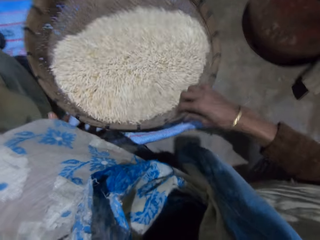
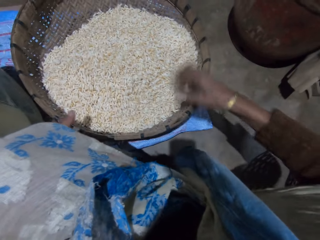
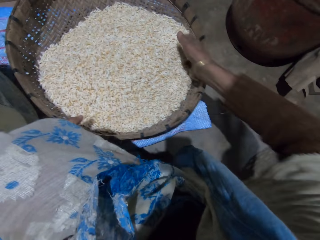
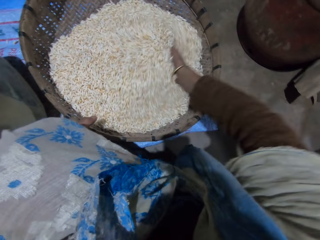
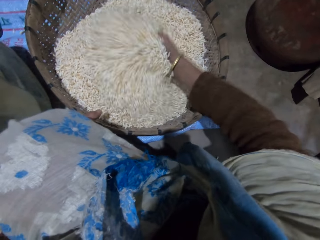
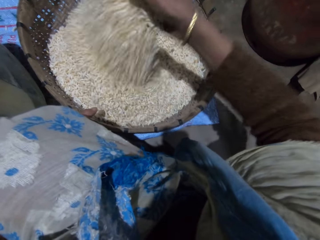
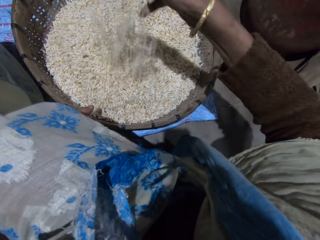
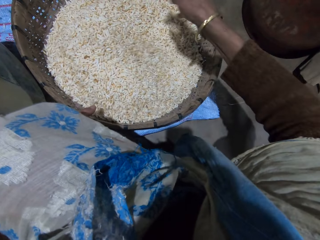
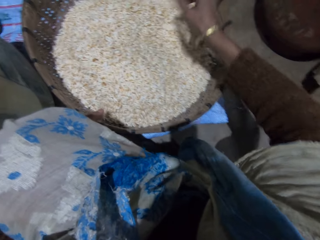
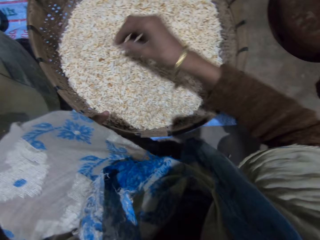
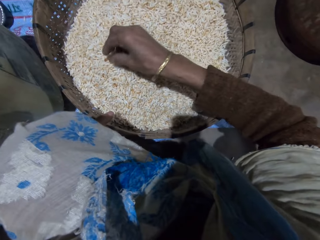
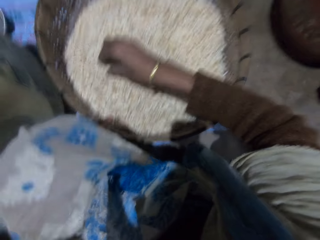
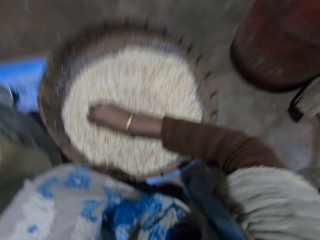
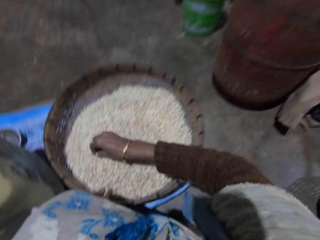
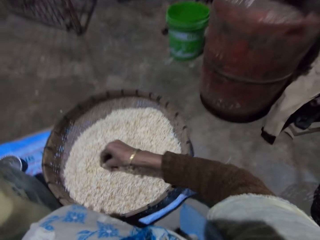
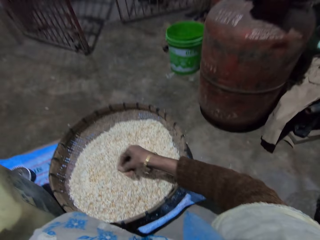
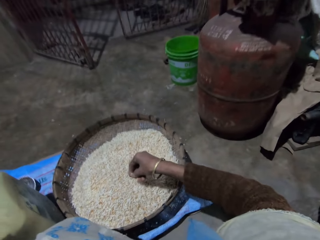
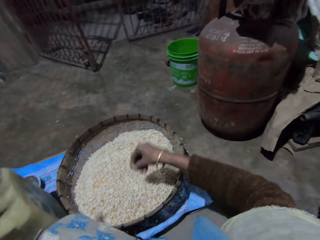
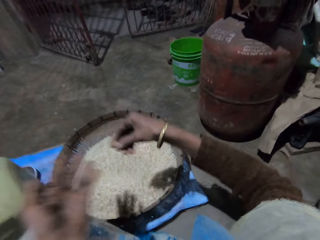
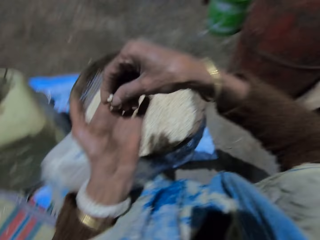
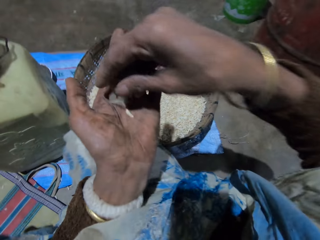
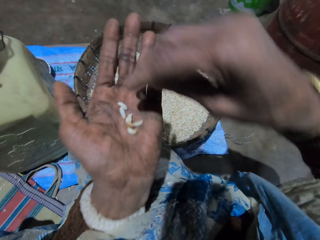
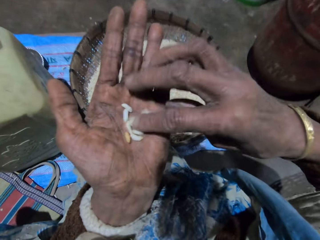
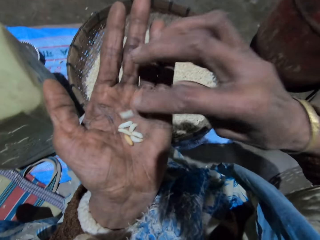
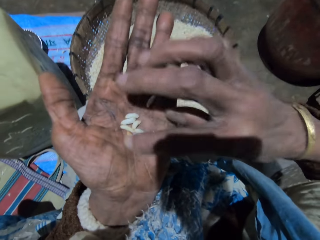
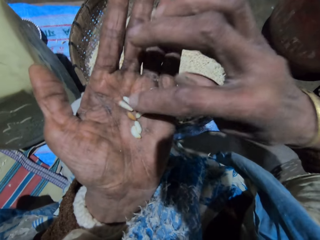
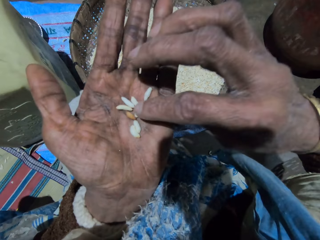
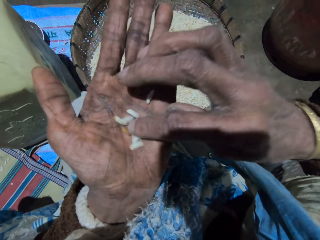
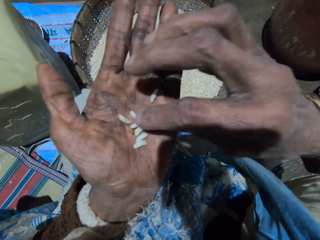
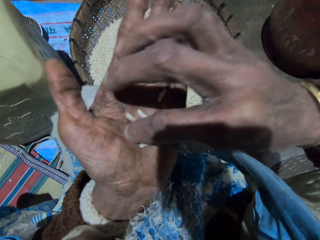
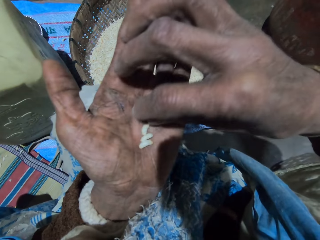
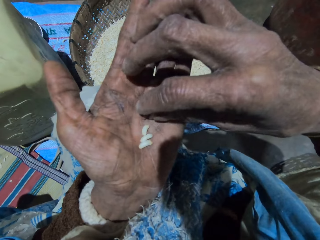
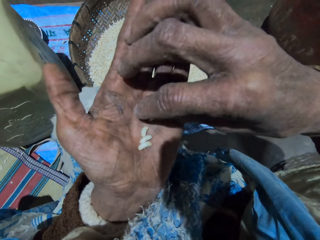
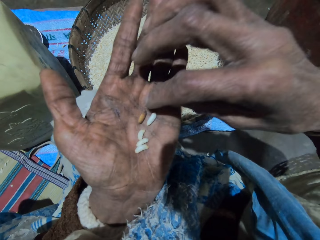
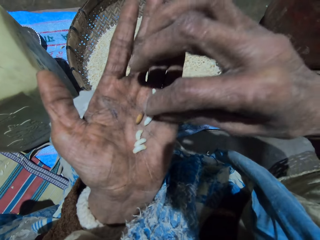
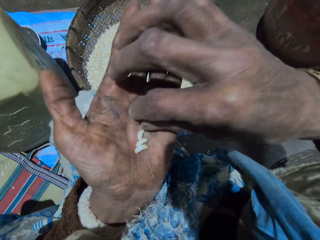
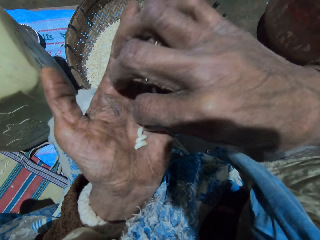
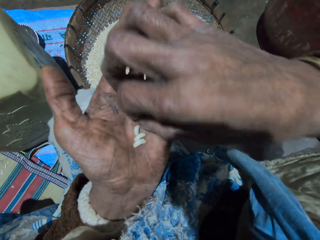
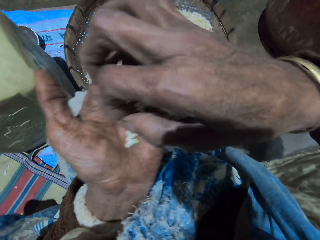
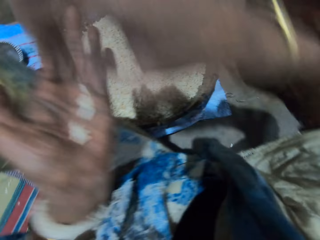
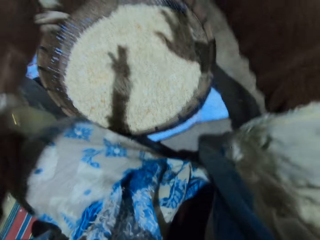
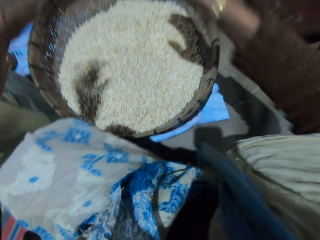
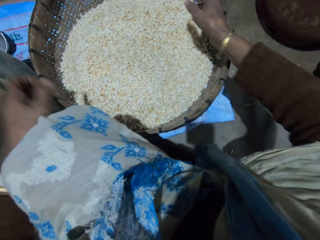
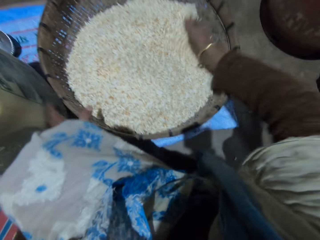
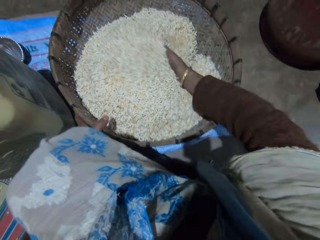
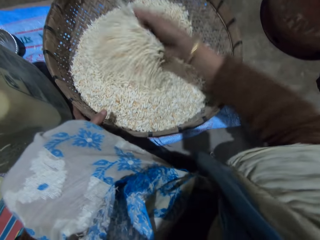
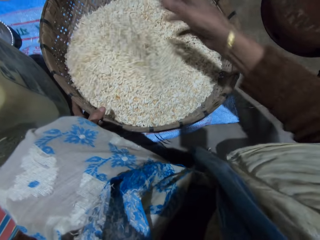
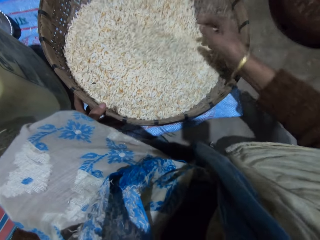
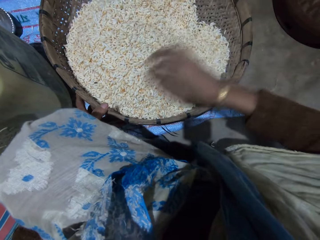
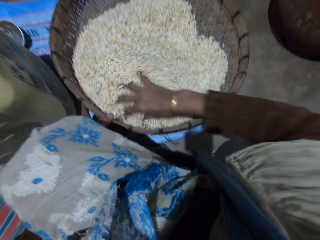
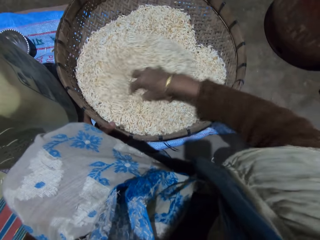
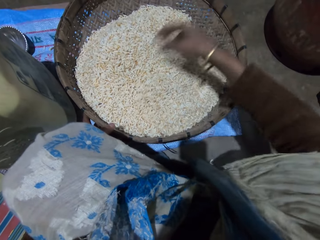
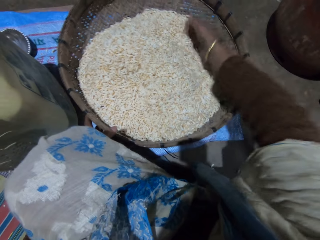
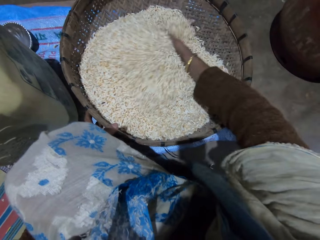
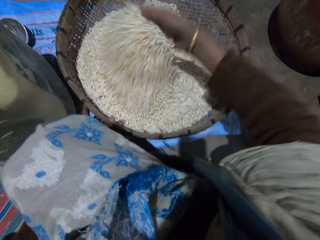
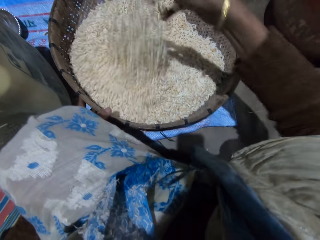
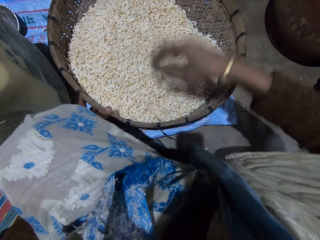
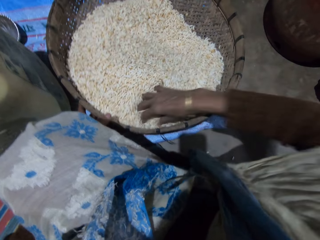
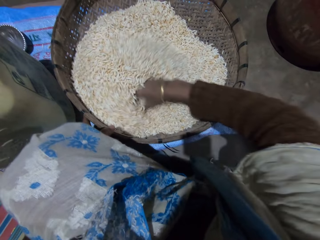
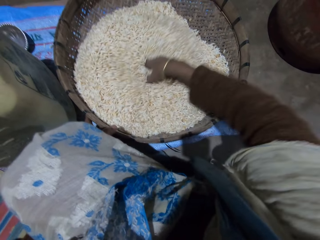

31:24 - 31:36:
The camera wearer shakes the basket with her right hand. She adjusts the winnowing basket. She mixes the grains in the basket with her right hand. She picks the grains with her right hand. She drops the grains on her left palm. She checks the grains. She throws the grain or chaff on the floor with her right hand. She pours the grains in the basket. She mixes the grains in the basket with her right hand. She holds the winnowing basket and spins the winnowing basket.

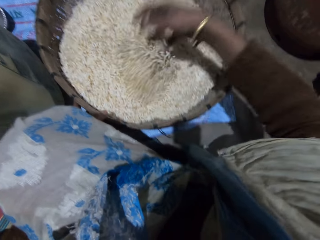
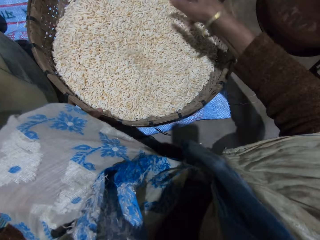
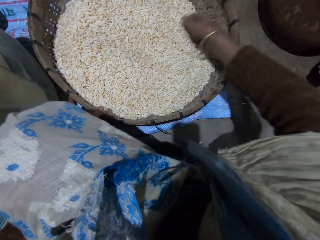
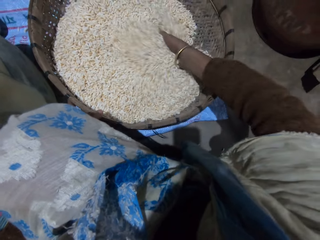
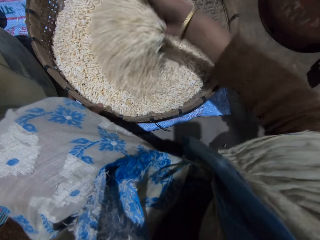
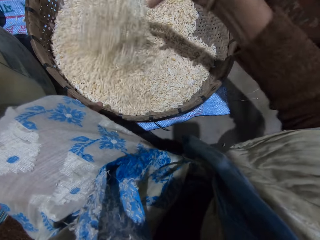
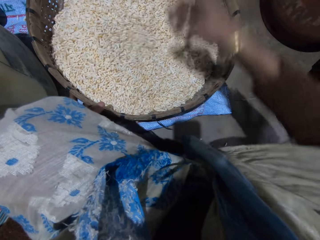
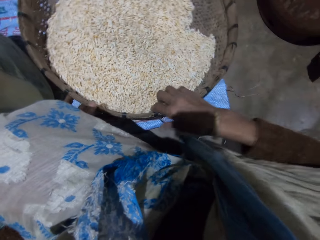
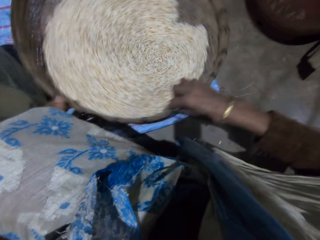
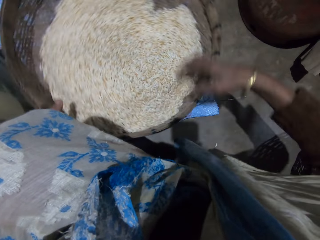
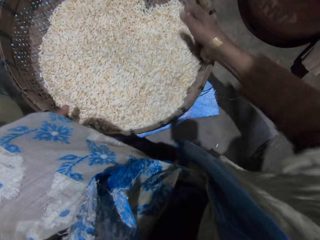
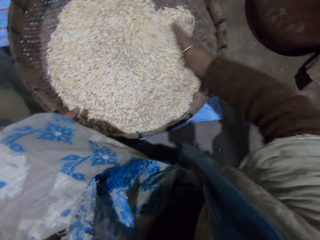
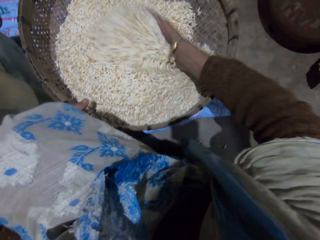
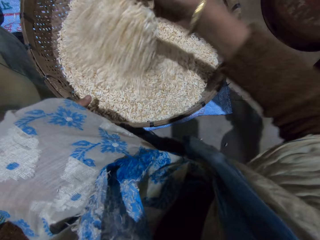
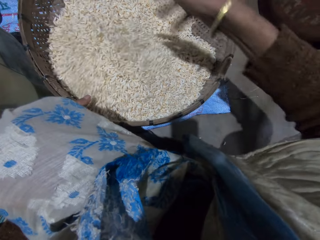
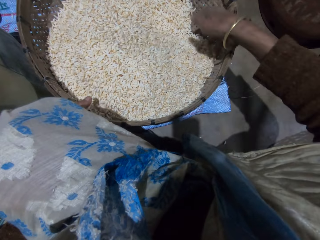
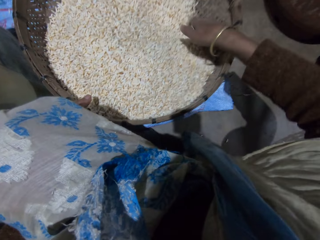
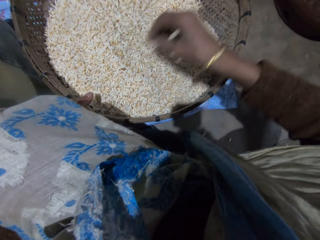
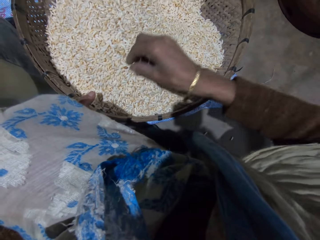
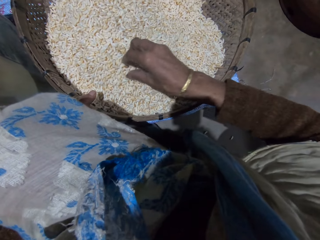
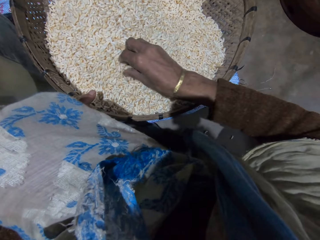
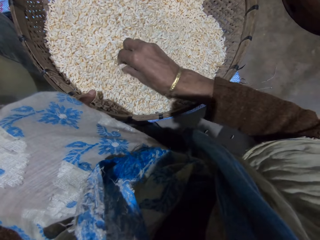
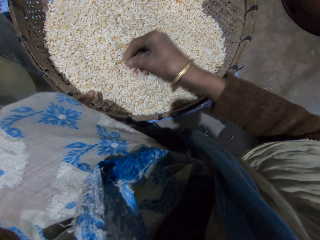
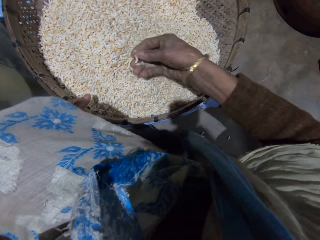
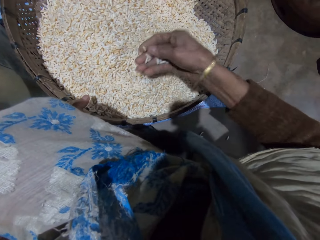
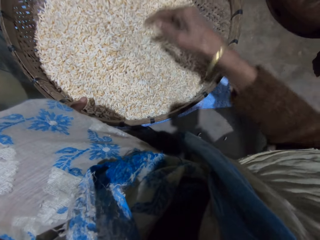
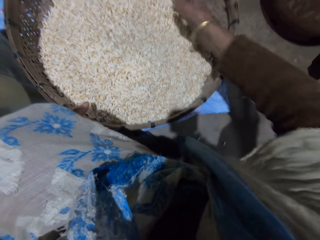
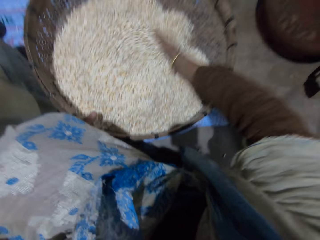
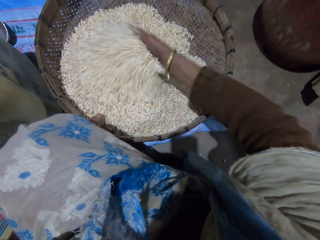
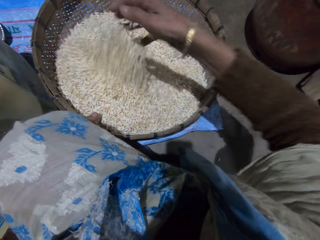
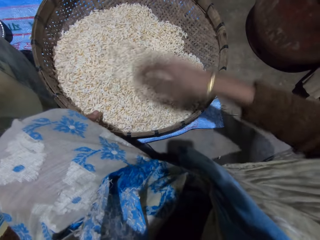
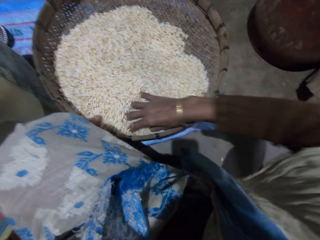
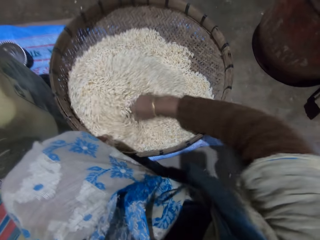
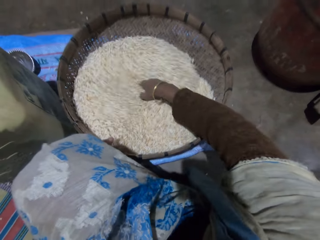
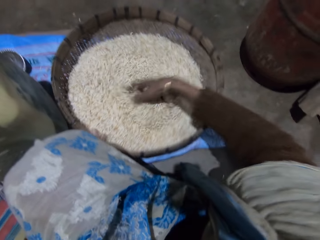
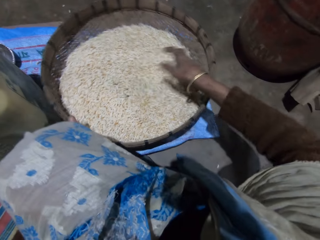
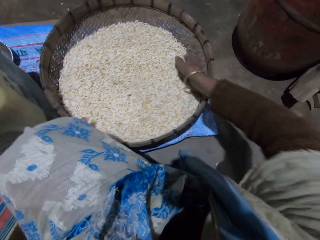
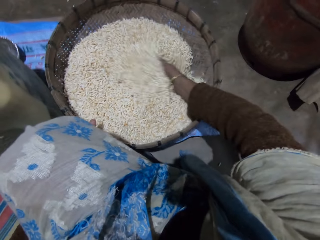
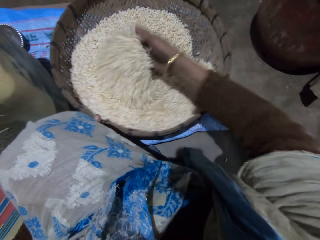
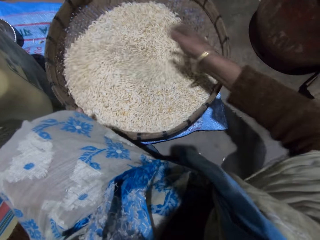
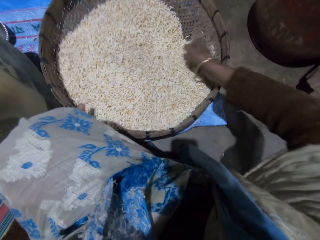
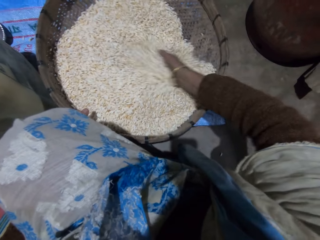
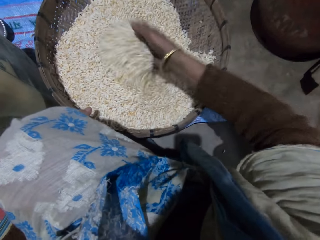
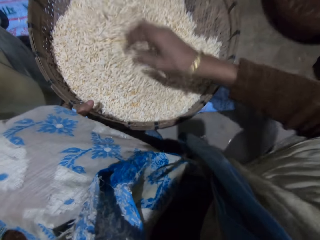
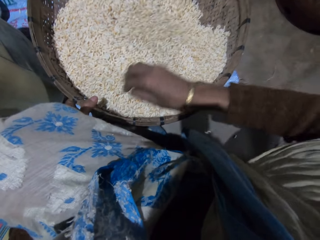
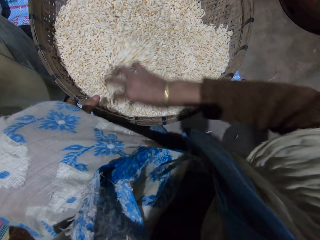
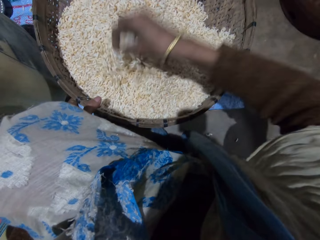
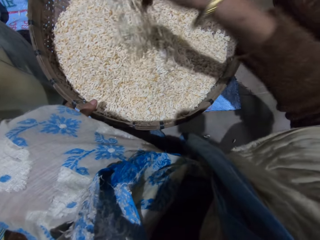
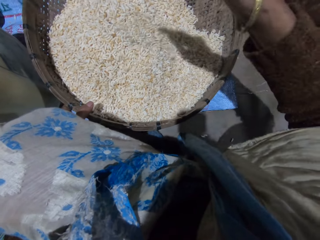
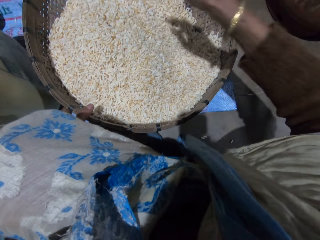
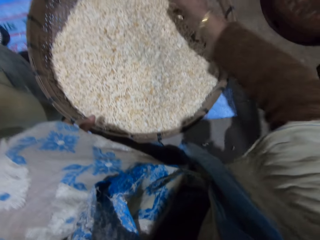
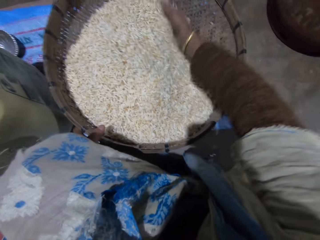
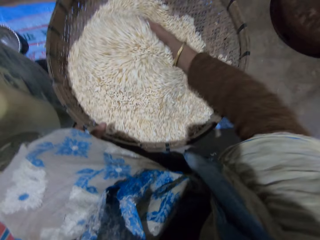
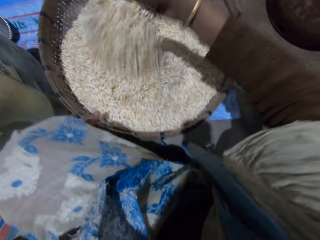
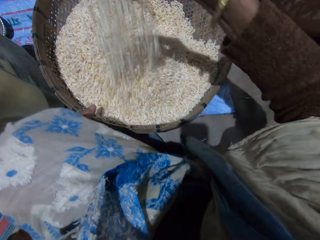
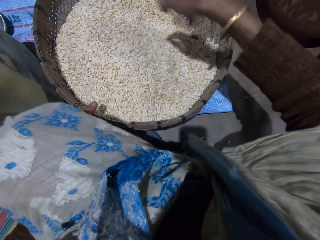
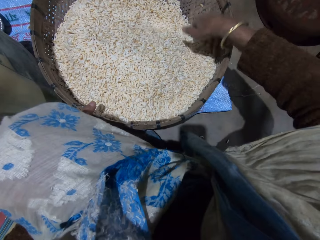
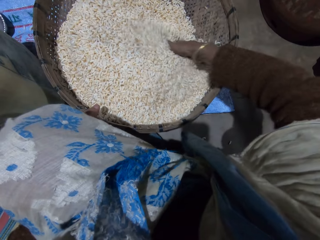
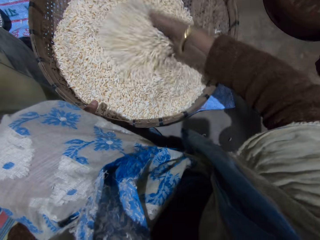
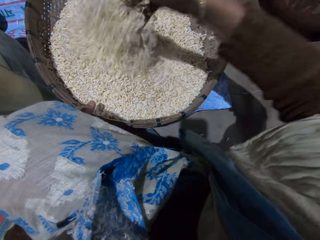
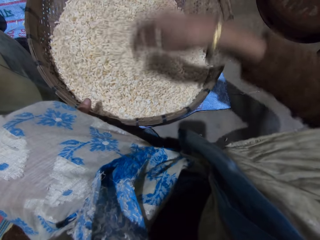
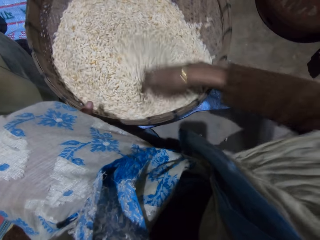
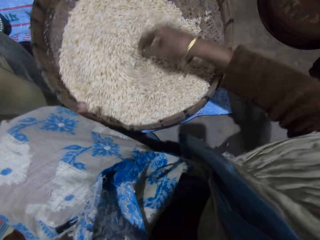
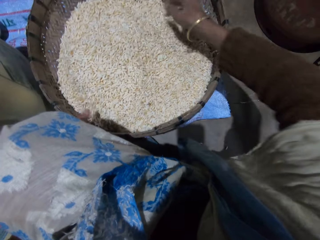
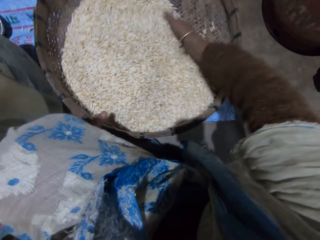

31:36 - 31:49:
The camera wearer rotates the basket with her right hand. She adjusts the winnowing basket. She mixes the grains in the basket with her right hand. She checks the grains. She mixes the grains in the basket with her right hand.
